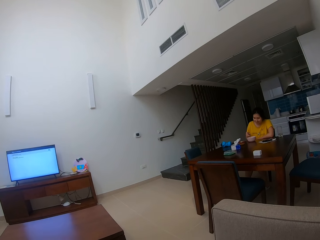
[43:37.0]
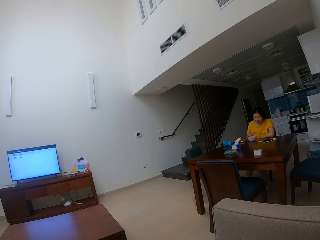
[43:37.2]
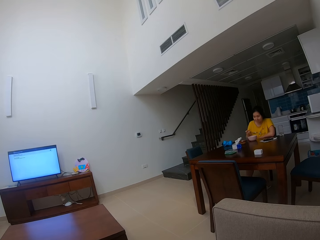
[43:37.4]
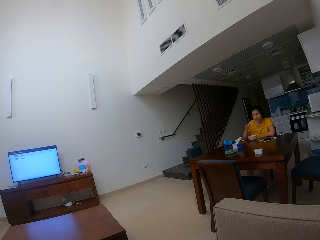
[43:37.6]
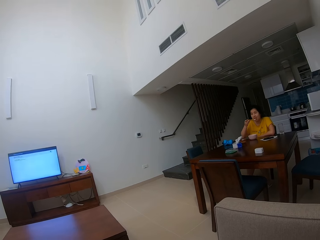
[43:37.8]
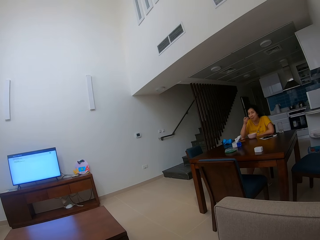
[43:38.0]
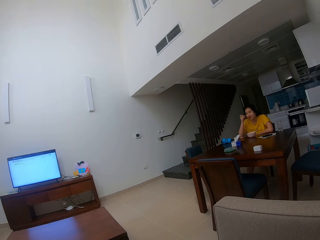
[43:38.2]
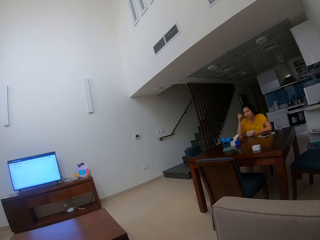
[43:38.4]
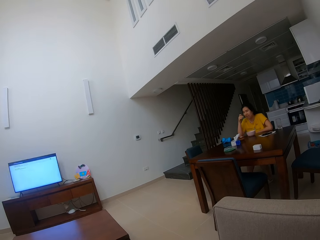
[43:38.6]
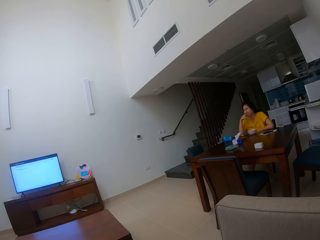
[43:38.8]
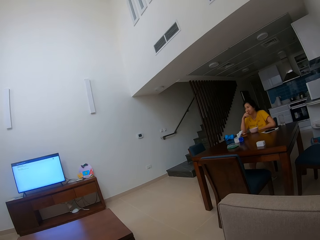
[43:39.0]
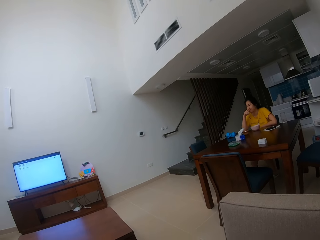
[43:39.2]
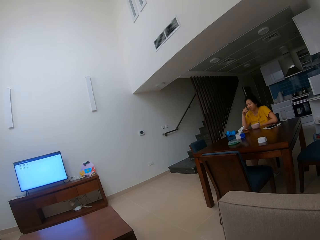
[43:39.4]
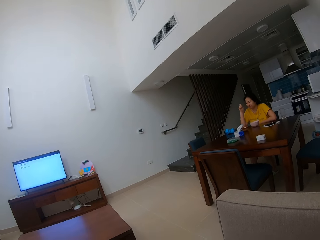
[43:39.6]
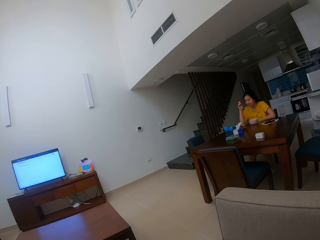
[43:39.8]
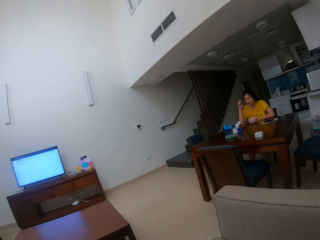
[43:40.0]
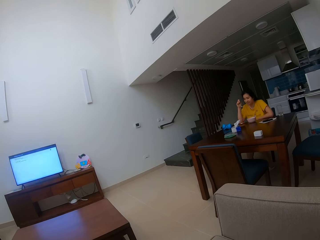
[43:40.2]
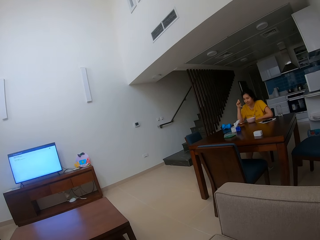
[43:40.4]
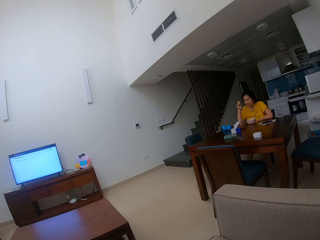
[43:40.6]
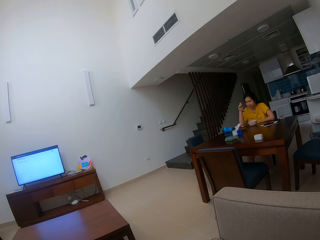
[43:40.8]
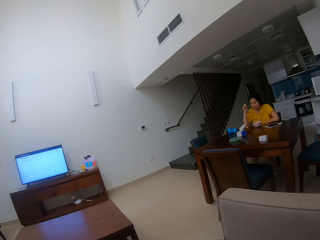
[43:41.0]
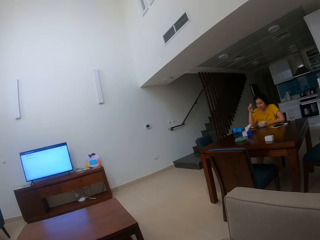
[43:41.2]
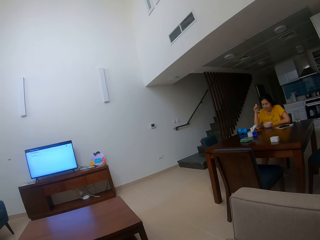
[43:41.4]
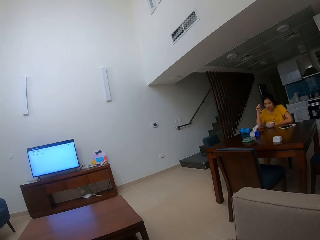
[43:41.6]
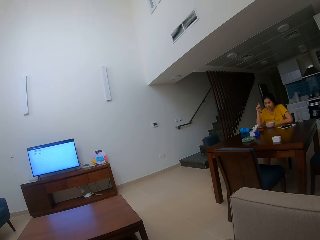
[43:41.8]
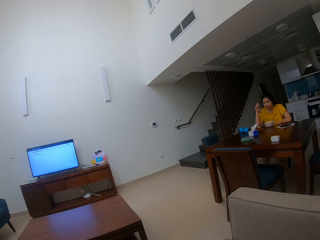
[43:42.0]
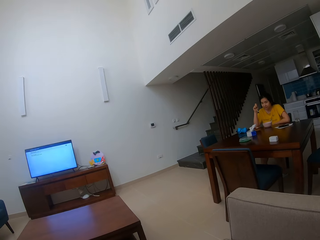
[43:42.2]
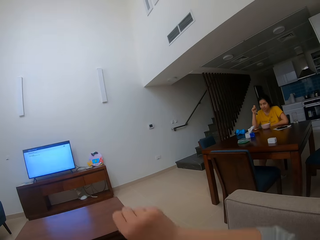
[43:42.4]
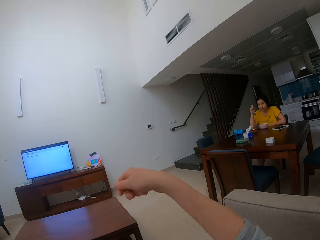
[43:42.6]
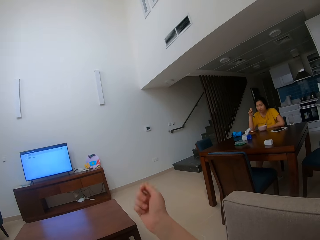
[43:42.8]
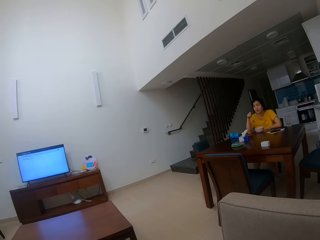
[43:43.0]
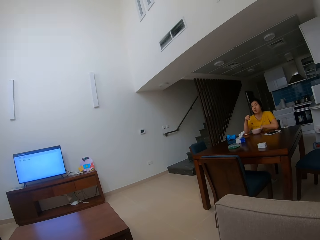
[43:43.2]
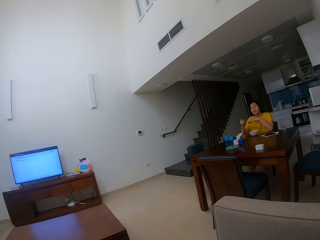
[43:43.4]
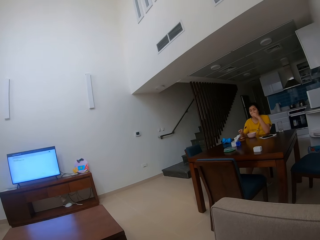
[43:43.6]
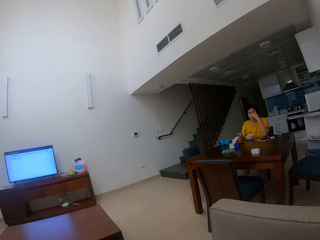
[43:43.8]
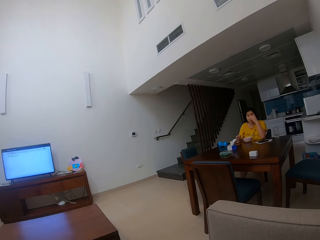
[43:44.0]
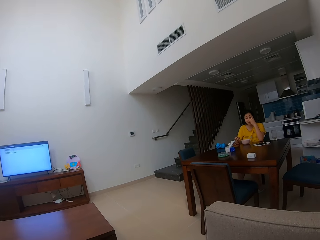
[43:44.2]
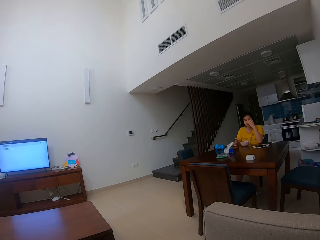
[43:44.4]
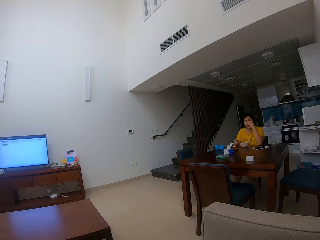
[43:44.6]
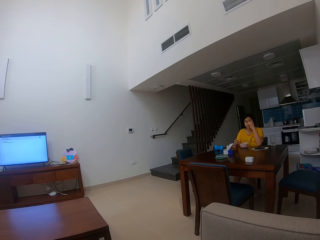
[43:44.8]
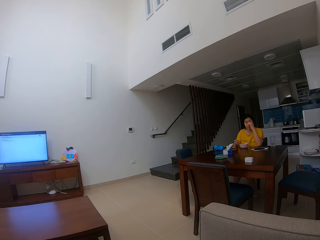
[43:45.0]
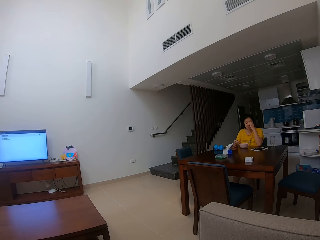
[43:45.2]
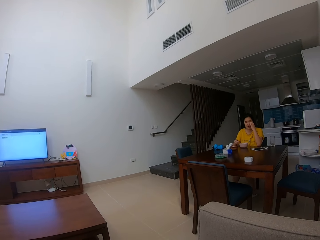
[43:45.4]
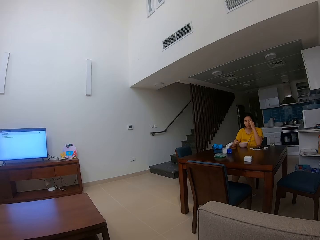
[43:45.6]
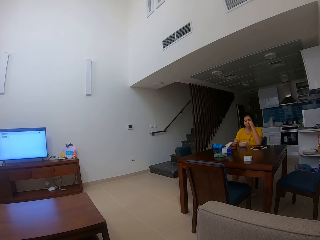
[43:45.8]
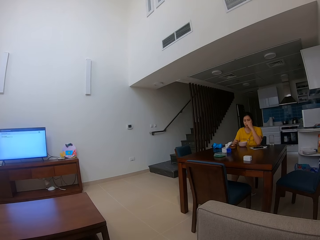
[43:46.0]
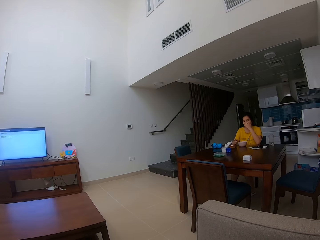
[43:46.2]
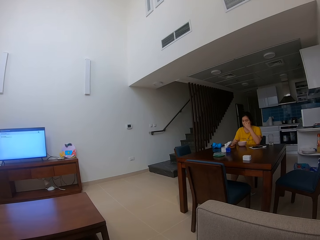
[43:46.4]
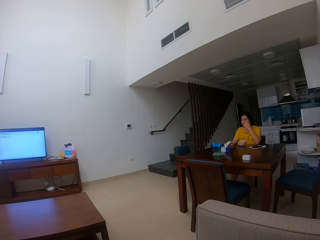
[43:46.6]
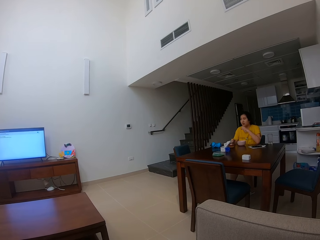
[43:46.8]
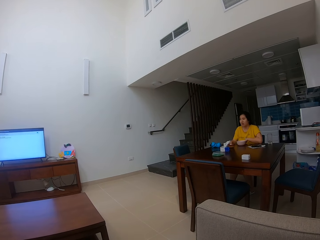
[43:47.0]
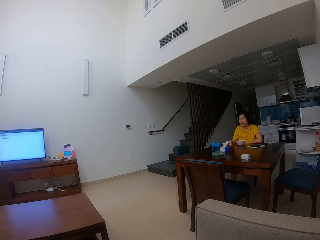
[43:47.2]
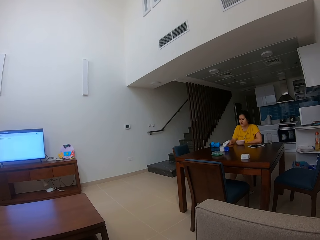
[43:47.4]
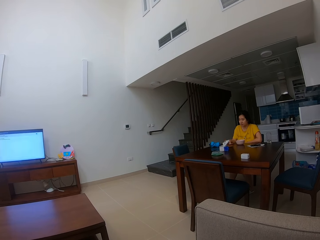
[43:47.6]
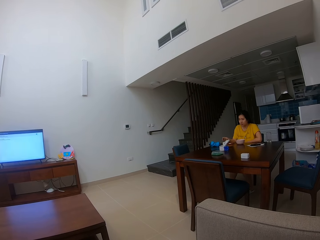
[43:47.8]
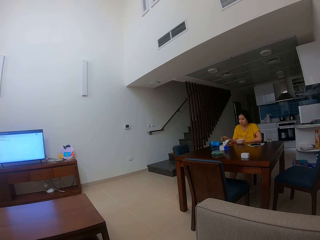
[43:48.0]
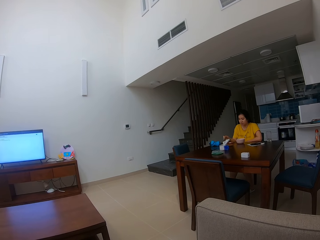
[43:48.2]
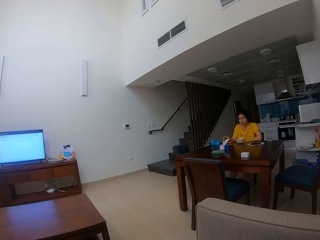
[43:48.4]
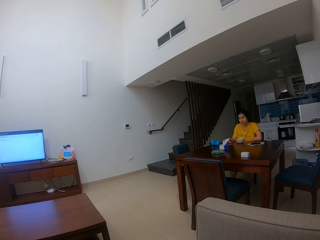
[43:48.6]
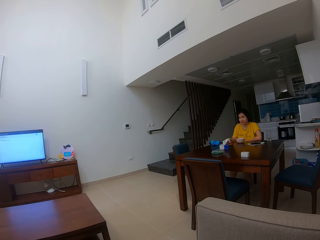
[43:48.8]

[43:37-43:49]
The camera wearer raises the hand. A person talks to the camera wearer. The person holds a spoon.

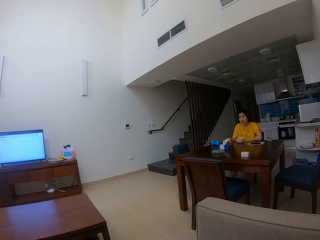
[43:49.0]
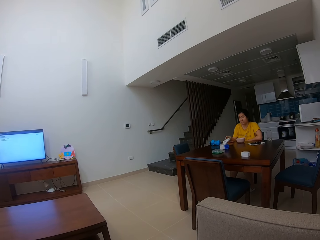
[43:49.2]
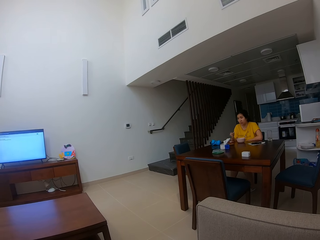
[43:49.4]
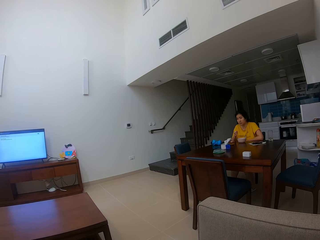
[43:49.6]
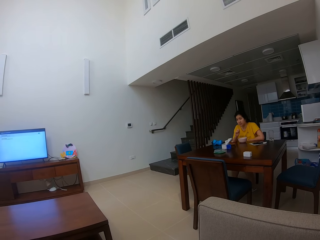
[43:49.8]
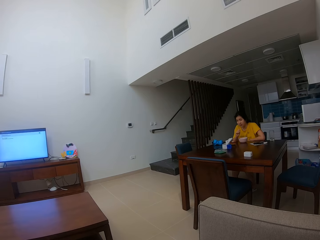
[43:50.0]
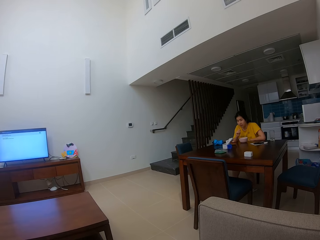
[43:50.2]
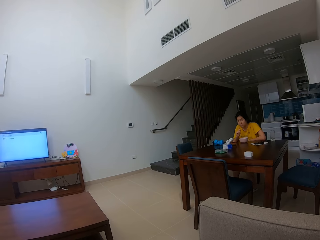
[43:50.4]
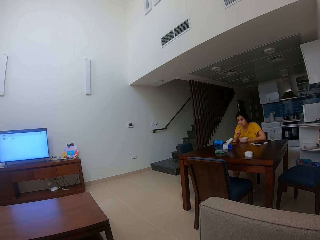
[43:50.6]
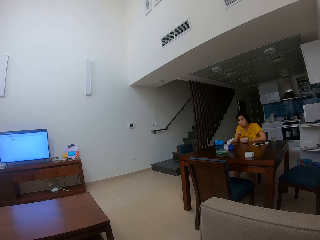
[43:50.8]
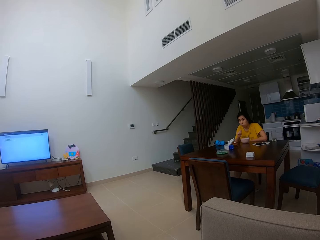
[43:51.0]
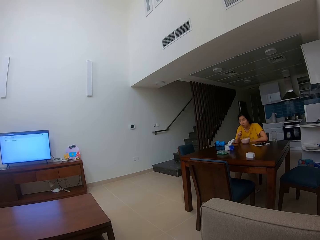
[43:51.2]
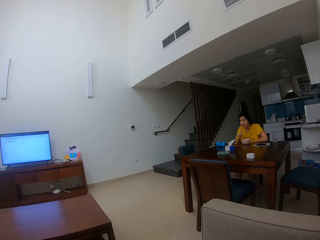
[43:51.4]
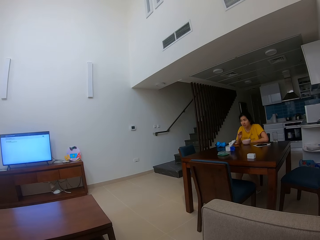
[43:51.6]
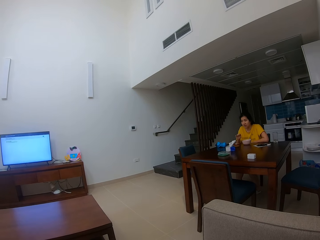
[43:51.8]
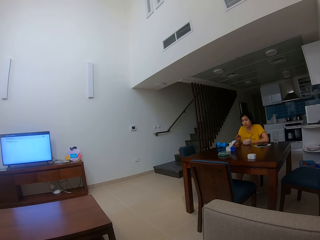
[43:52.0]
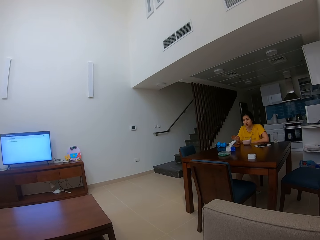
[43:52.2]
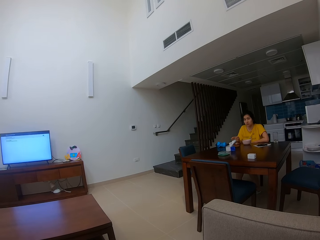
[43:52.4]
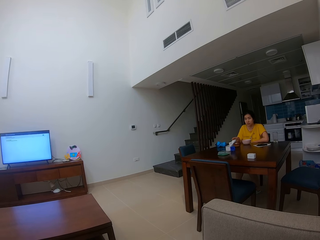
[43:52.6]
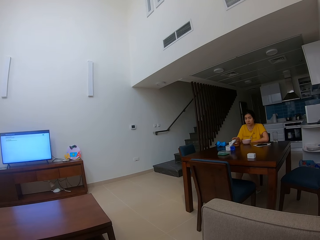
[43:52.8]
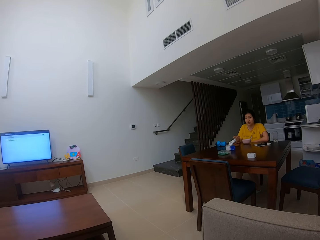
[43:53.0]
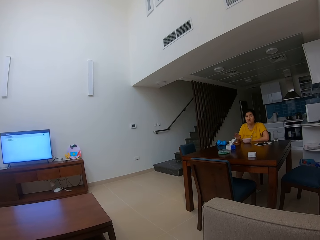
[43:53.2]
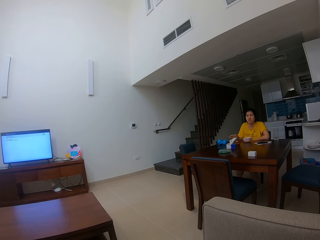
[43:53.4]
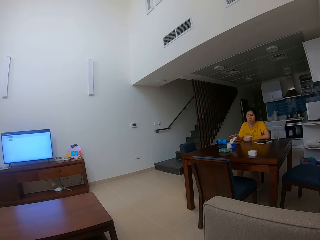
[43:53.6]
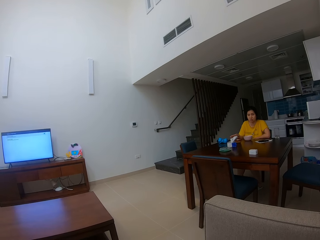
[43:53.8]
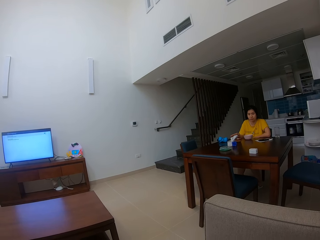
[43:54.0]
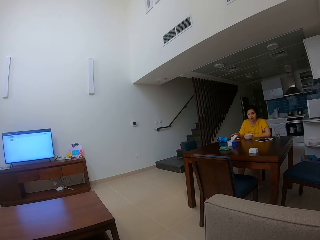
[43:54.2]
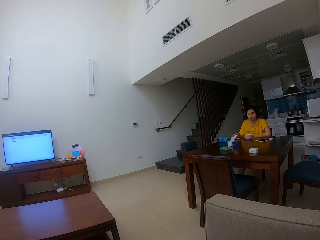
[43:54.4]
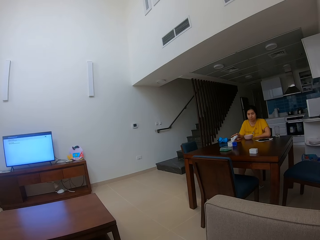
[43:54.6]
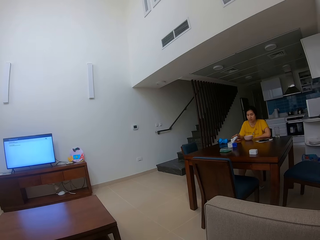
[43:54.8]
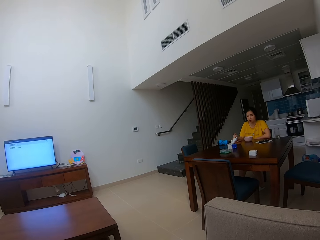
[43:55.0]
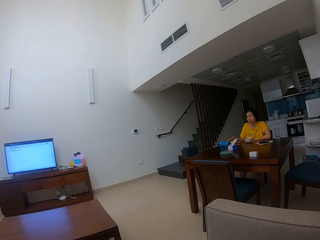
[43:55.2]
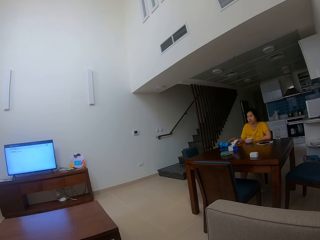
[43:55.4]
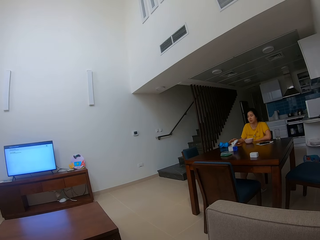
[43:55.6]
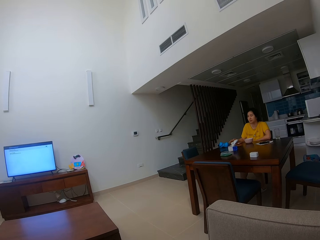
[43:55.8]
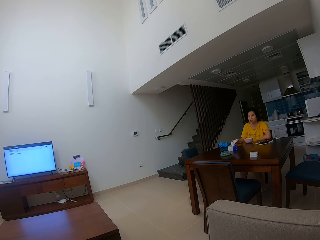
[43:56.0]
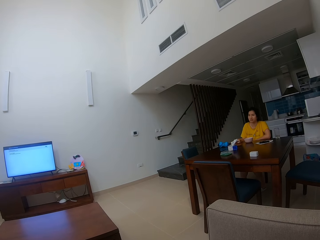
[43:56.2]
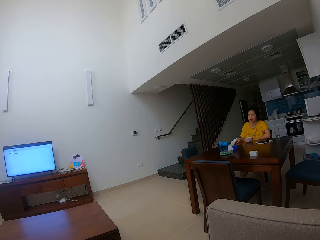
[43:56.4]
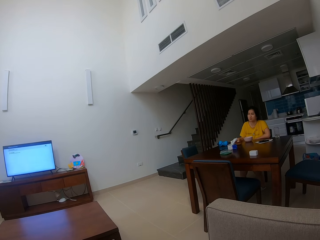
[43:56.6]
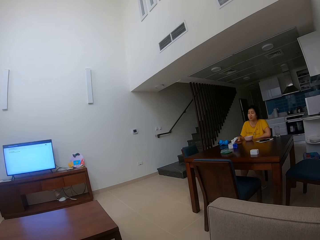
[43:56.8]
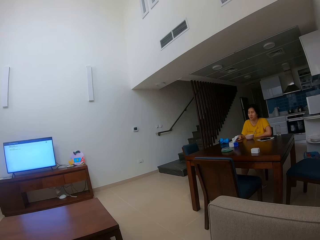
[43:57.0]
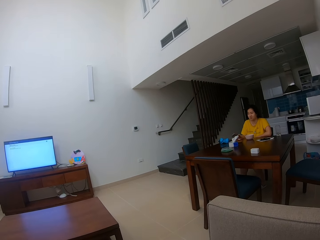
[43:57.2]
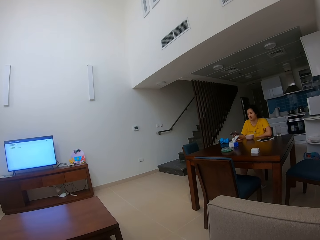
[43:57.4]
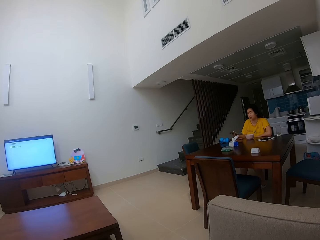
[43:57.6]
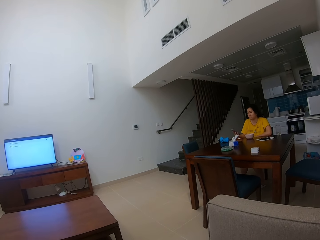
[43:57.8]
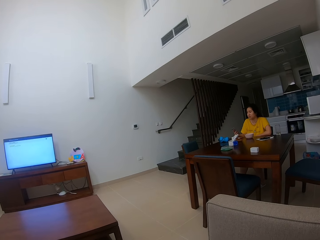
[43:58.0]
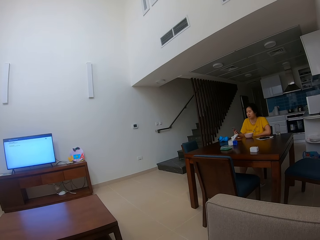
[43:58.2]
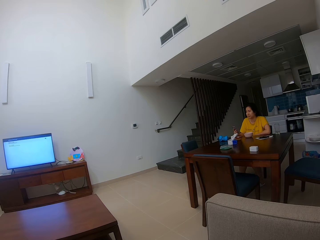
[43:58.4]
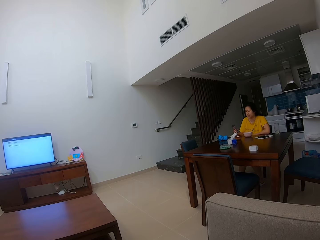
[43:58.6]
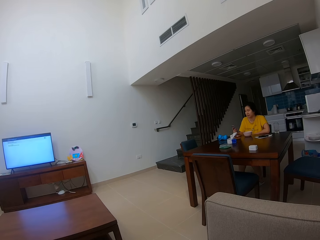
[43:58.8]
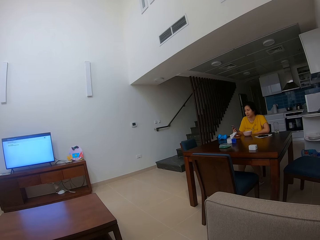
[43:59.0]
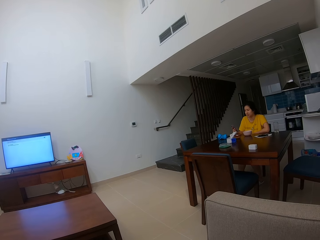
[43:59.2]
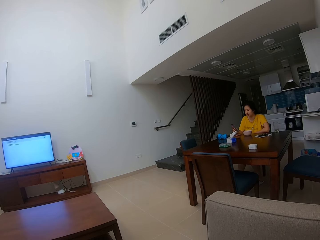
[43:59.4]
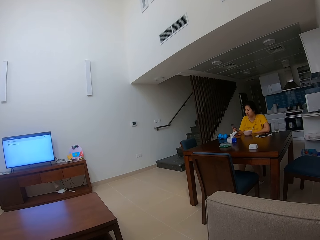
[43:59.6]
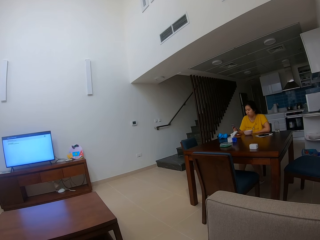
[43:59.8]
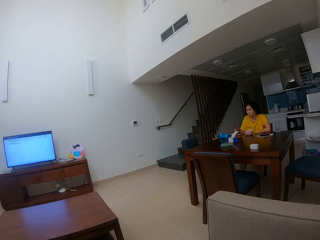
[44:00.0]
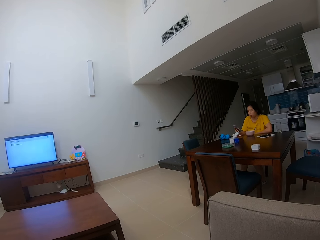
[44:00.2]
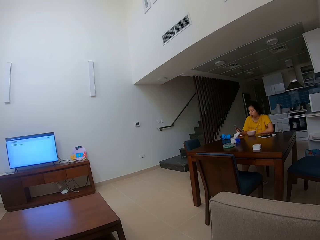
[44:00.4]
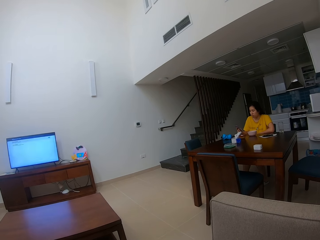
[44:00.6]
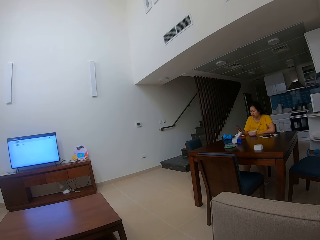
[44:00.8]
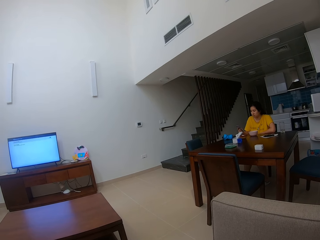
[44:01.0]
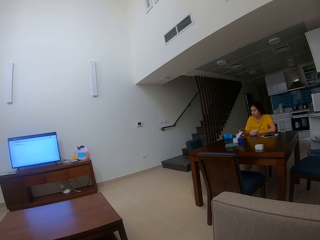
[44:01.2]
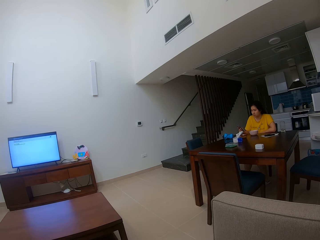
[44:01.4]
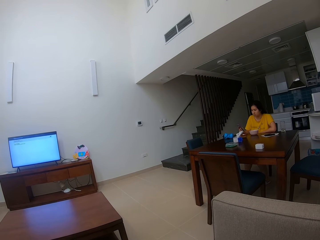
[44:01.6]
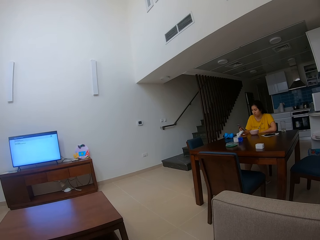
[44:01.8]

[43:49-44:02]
A person operates the phone. The person holds the phone. The camera wearer stares at the person.
